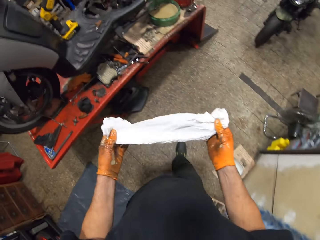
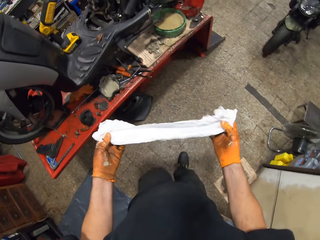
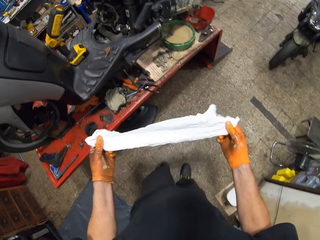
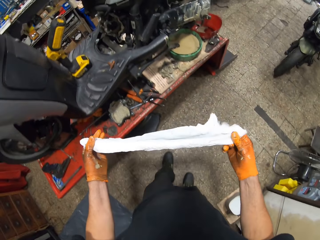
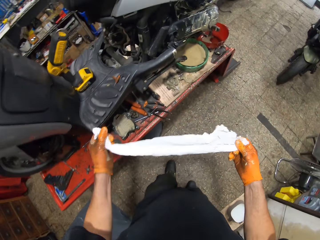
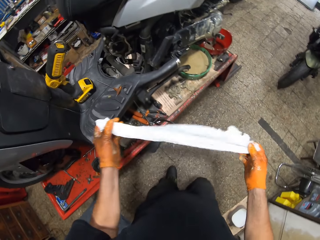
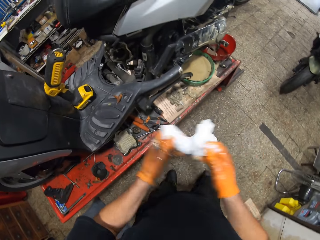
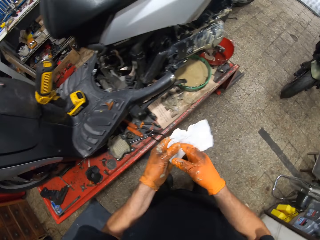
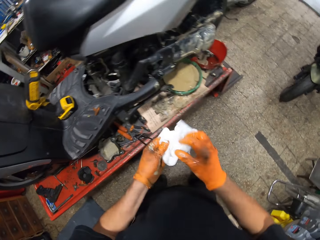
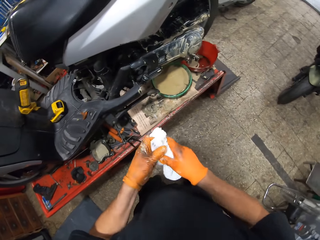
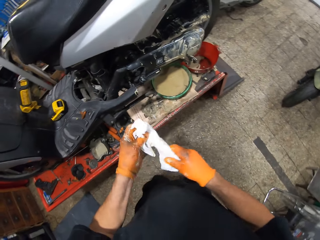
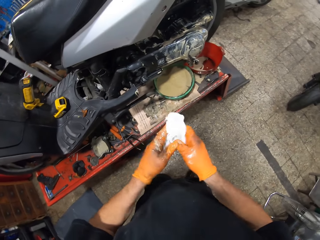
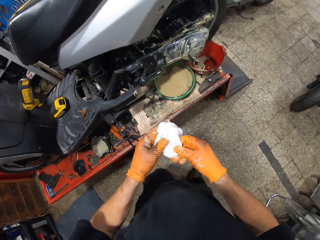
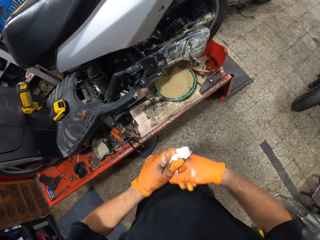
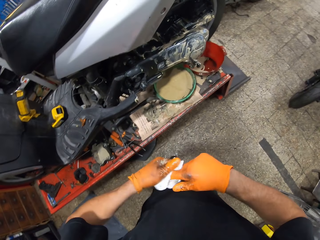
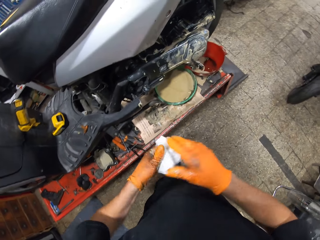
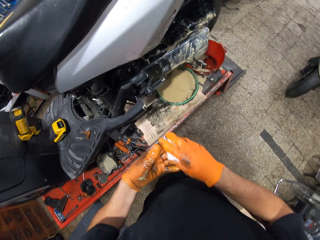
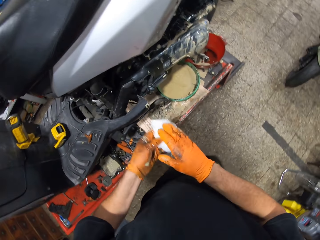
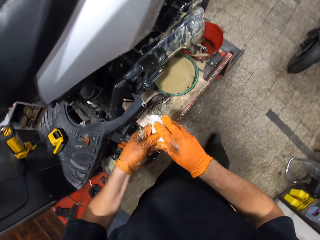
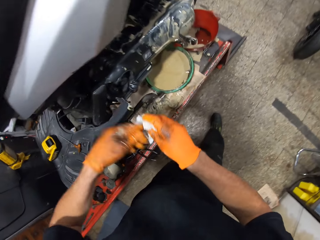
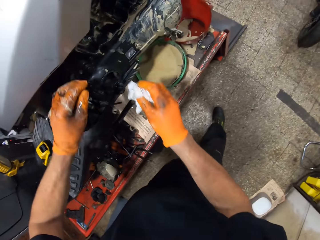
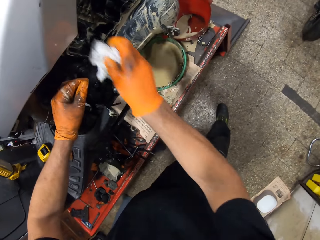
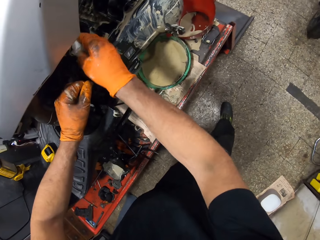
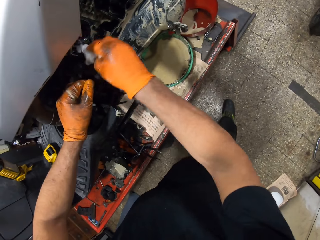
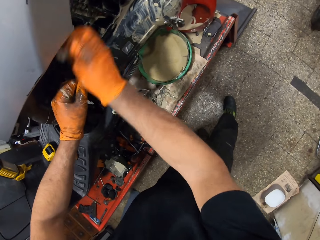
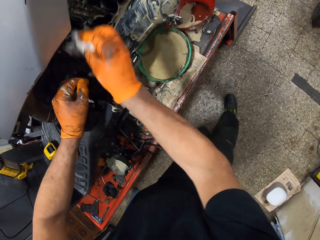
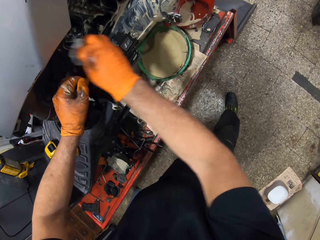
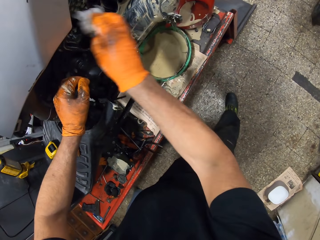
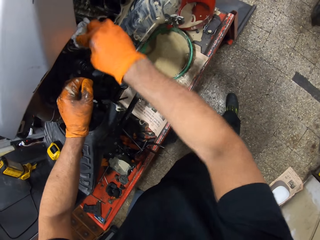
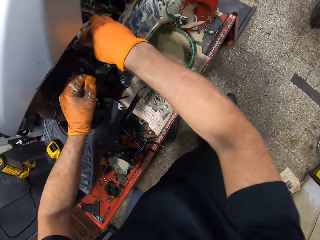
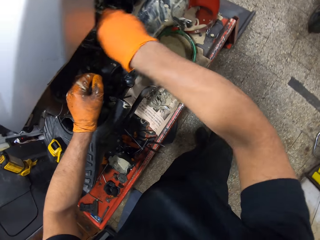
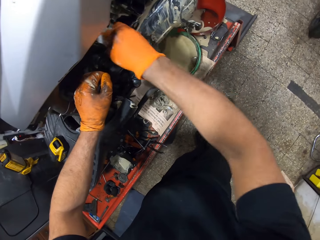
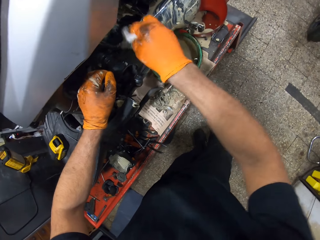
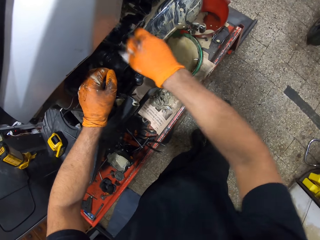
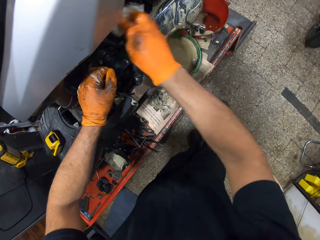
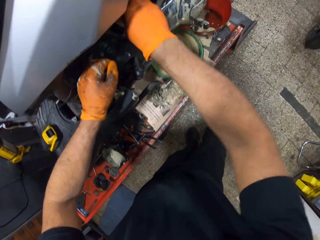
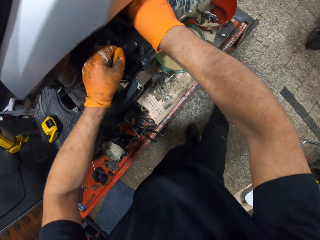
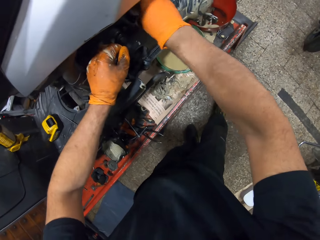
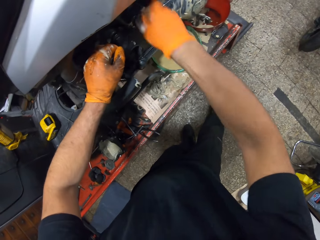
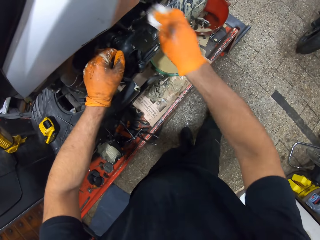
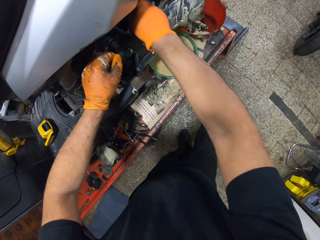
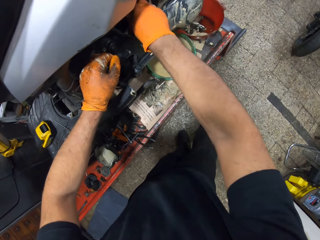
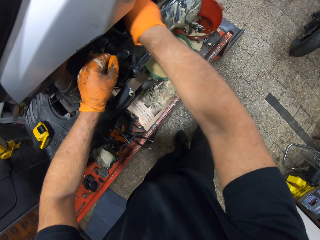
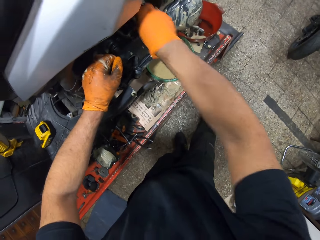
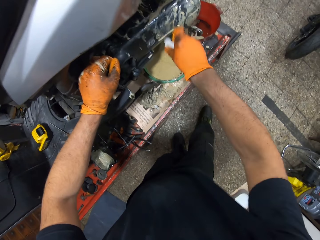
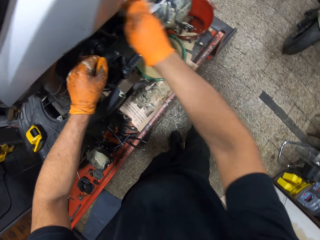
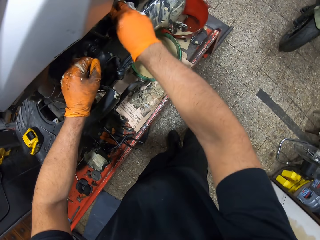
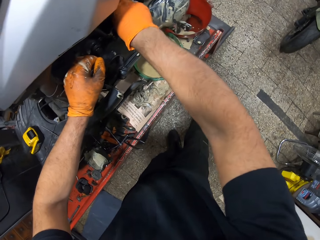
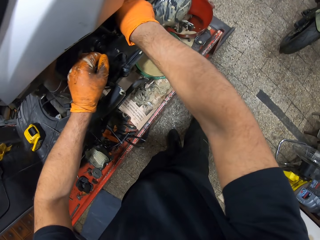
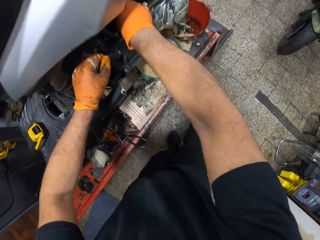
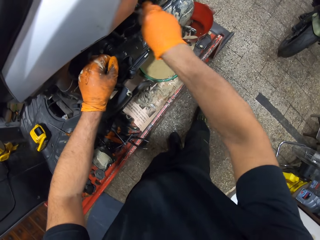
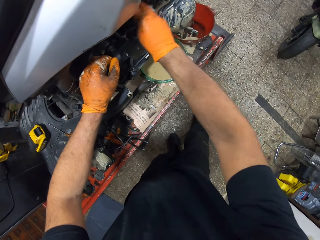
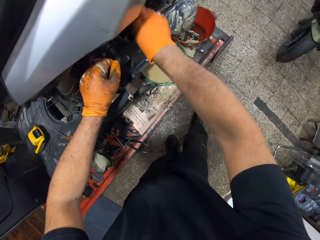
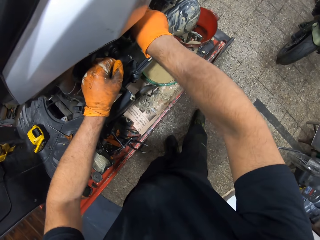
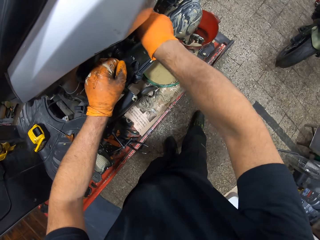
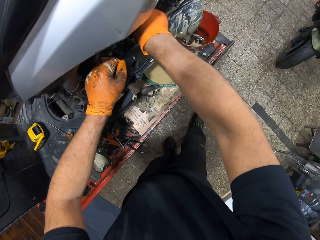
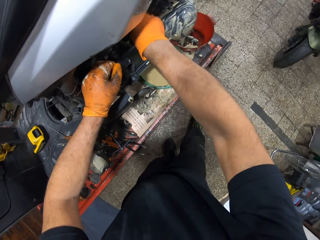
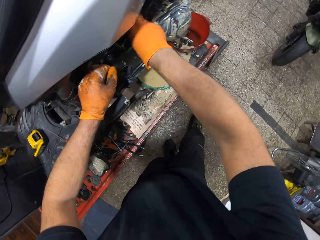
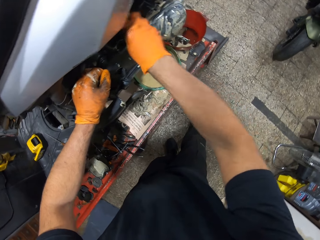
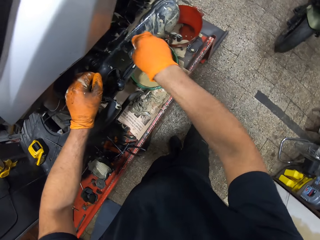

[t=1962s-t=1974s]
The camera wearer stretches a tissue paper, folds the tissue paper and wipes his hand. He passes the paper in his gloved left hand to his gloved right hand. He places his gloved left hand on the scooter on the workshop lift table. He cleanses the scooter on the workshop lift table with the paper in his gloved right hand.

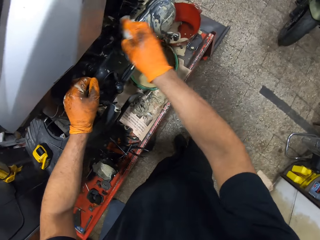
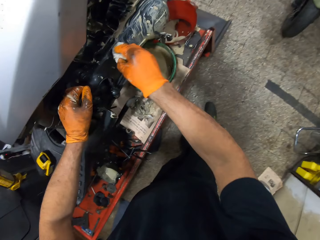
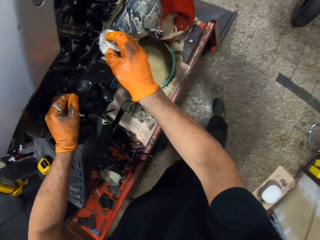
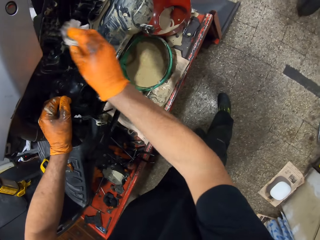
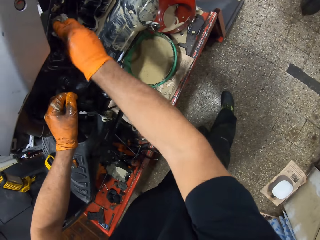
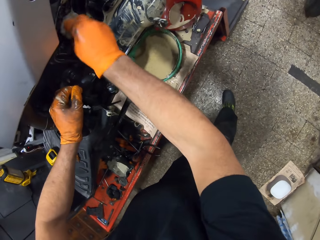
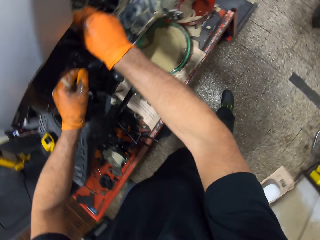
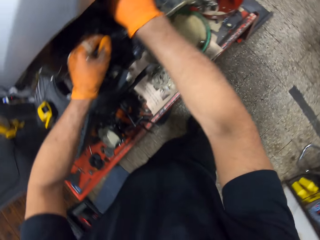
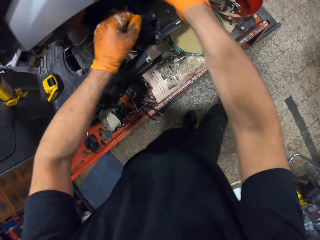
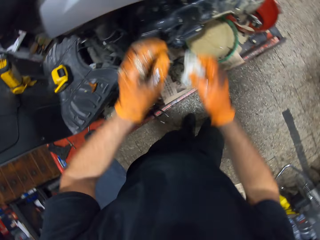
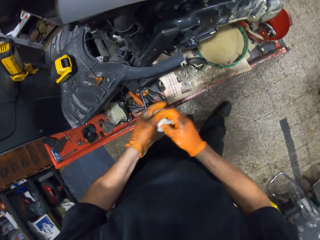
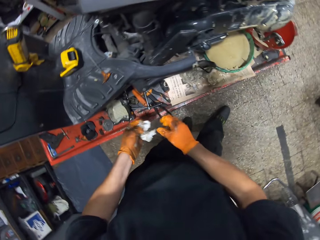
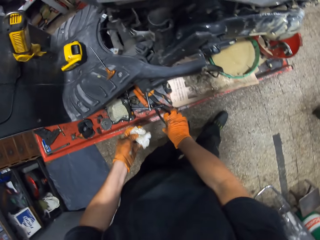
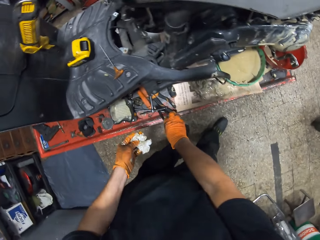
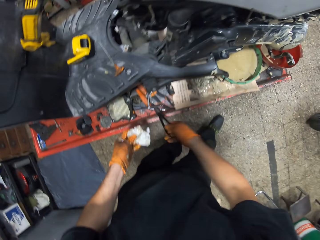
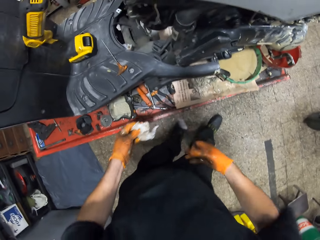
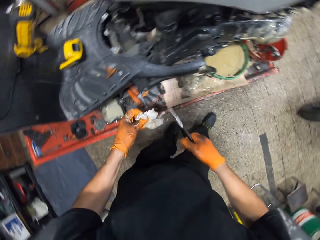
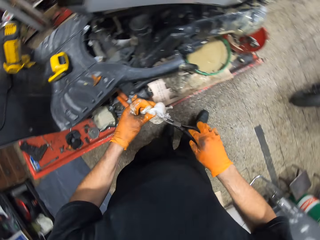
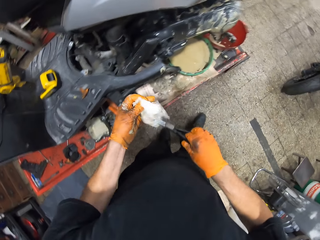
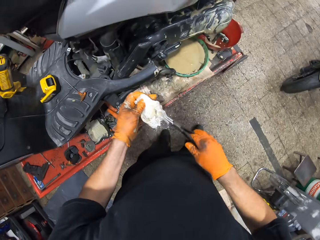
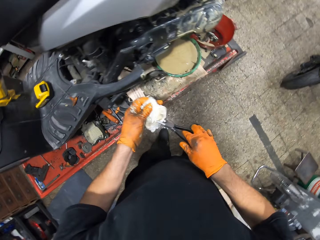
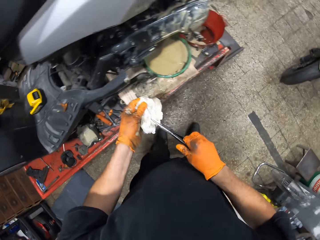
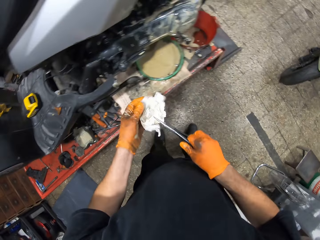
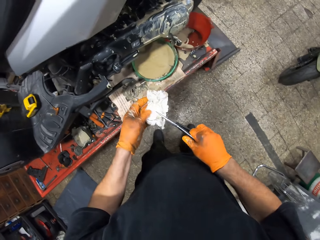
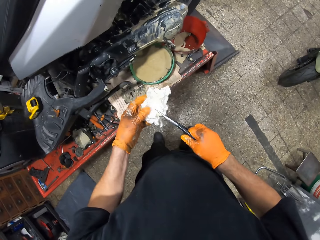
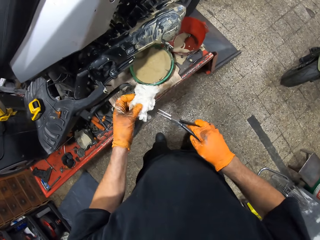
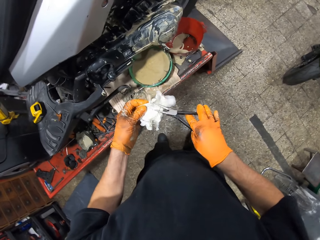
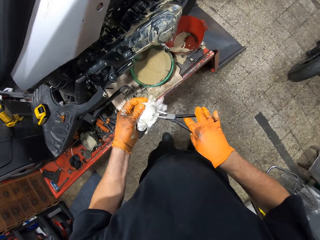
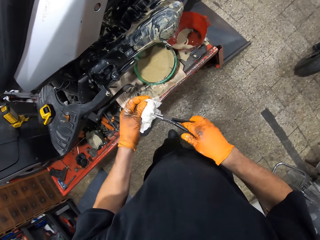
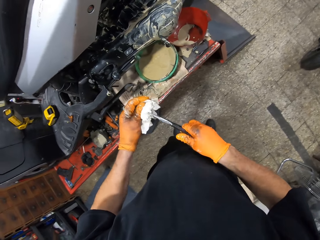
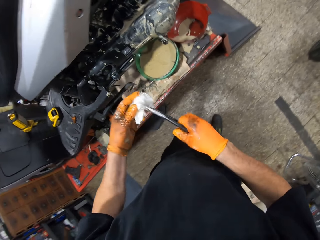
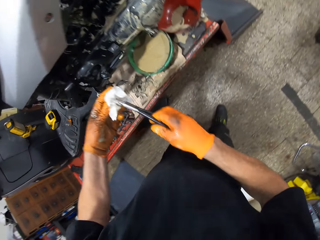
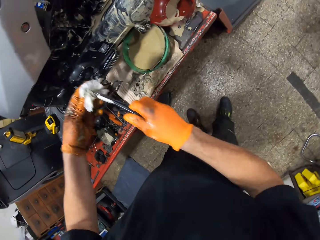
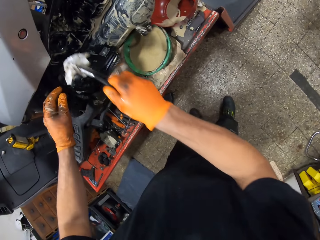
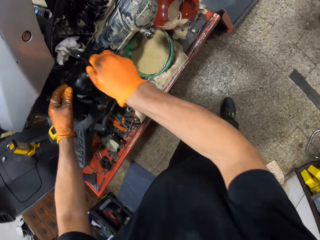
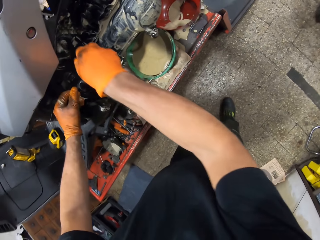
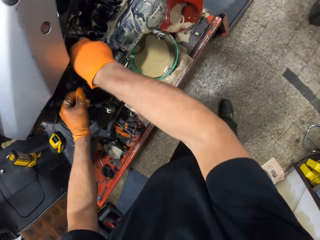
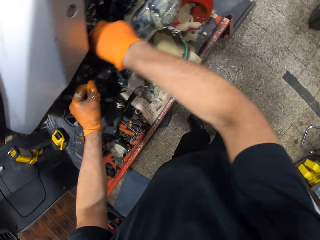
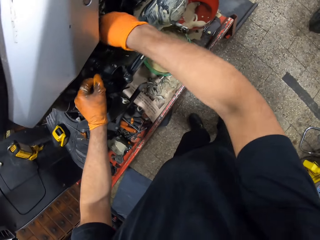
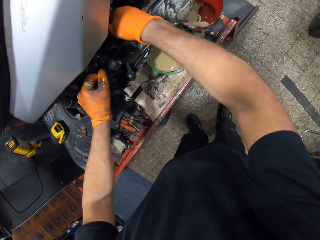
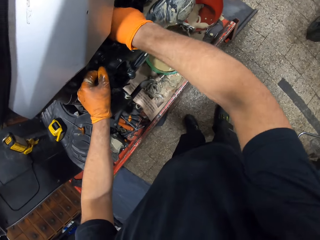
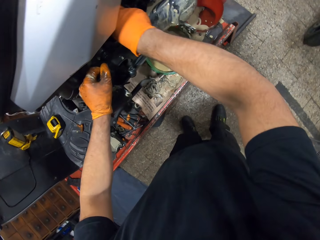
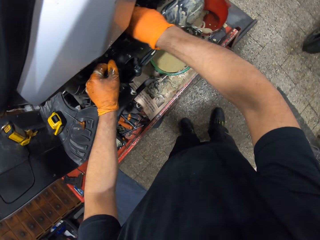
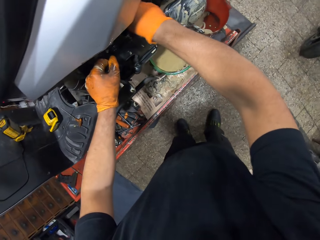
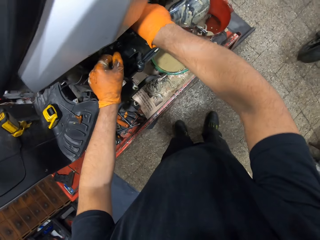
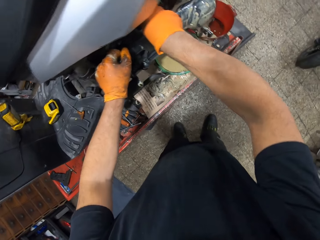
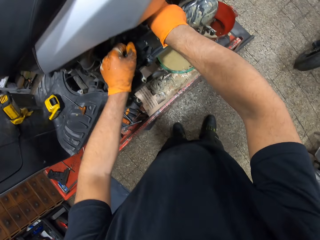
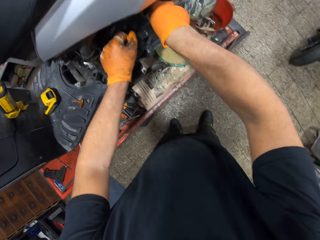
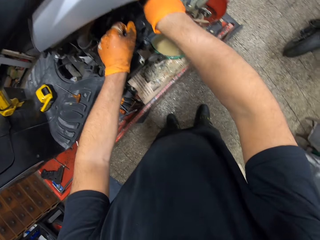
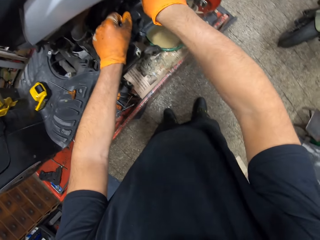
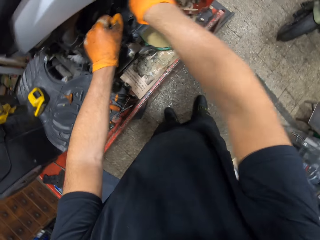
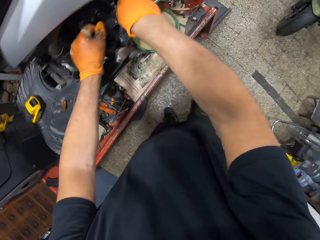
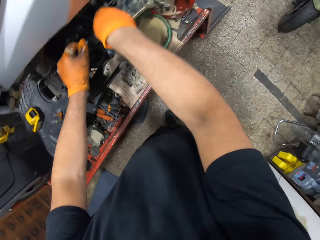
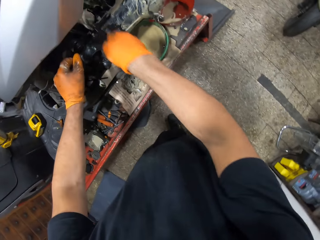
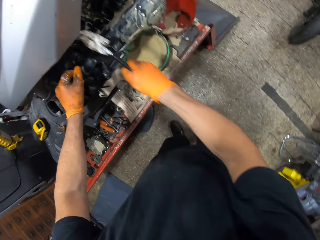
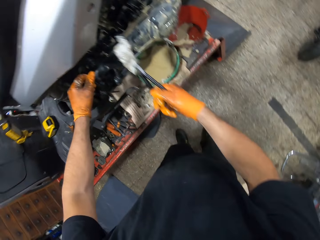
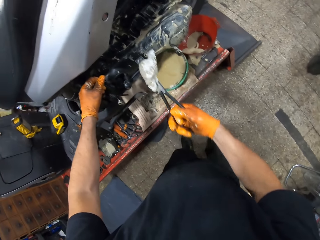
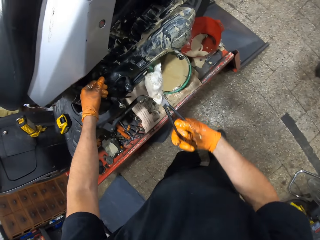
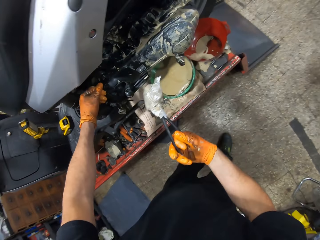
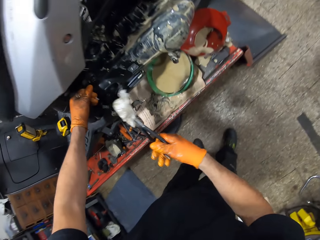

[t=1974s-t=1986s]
The camera wearer picks a plier on the workshop lift table with his gloved right hand. He picks the paper in his gloved left hand with the plier in his gloved right hand. He wipes the plier. He cleanses the scooter on the workshop lift table with the paper on the plier in his gloved right hand.
